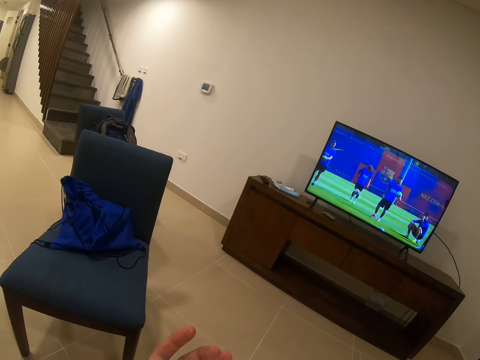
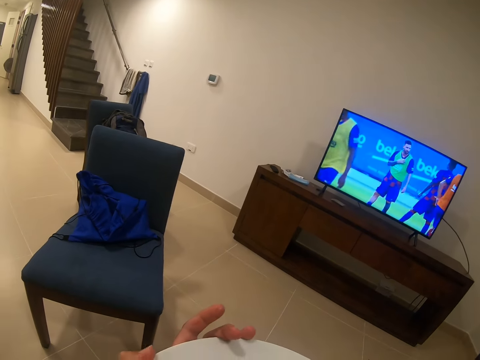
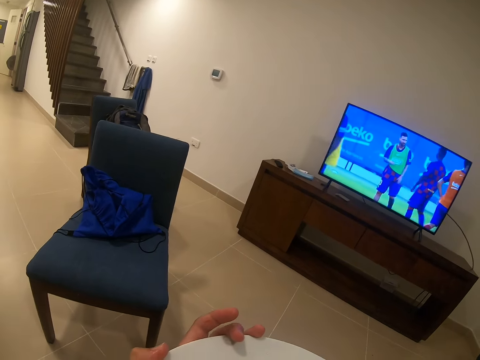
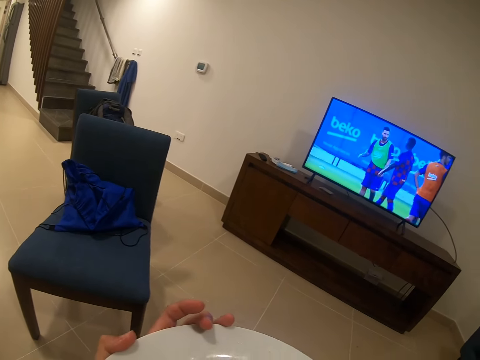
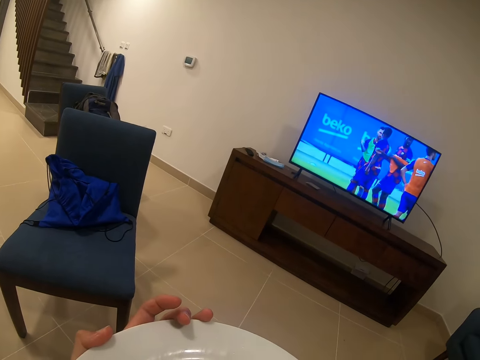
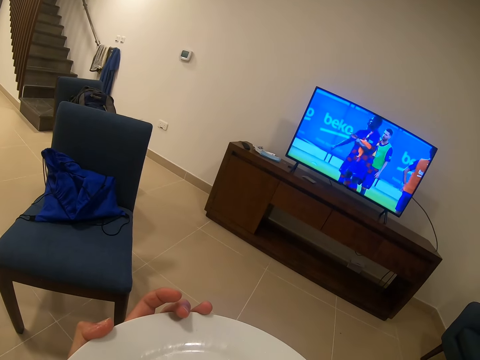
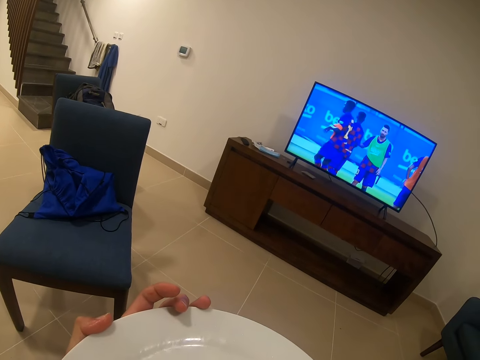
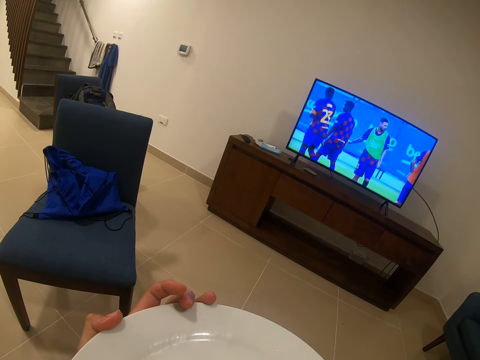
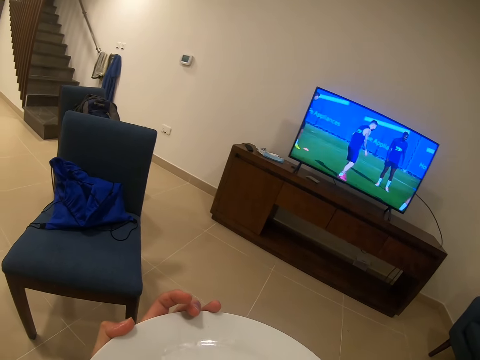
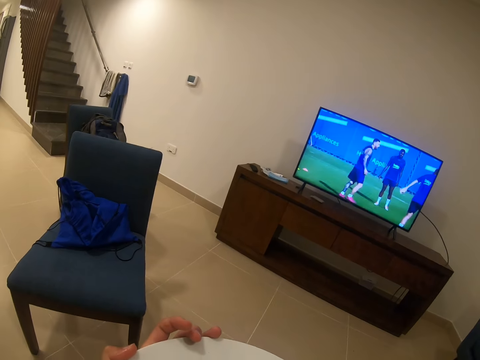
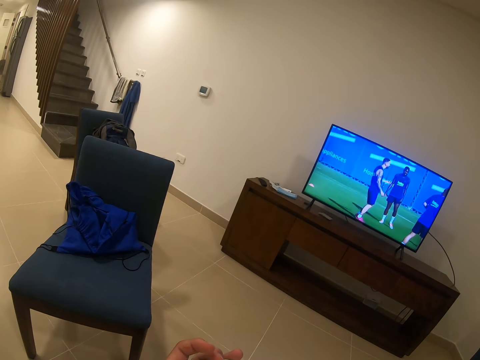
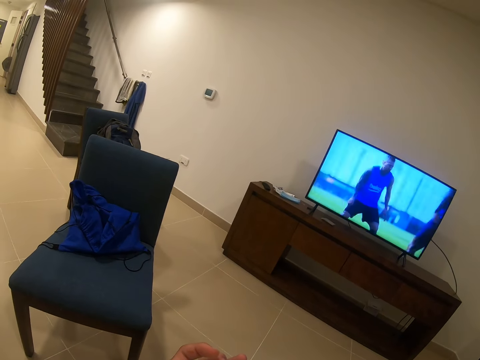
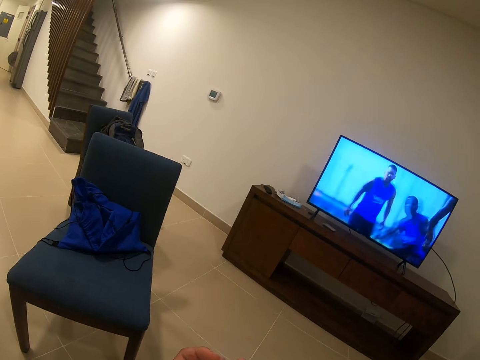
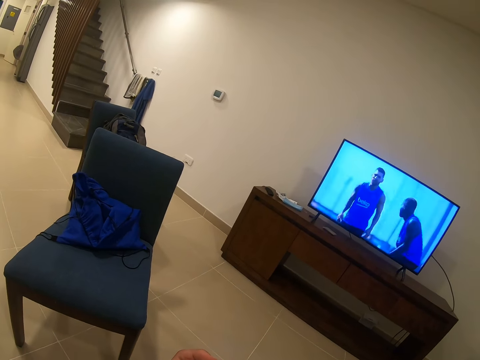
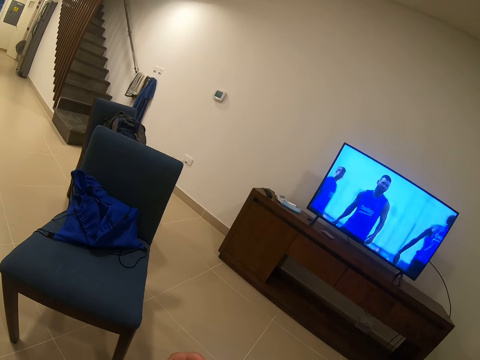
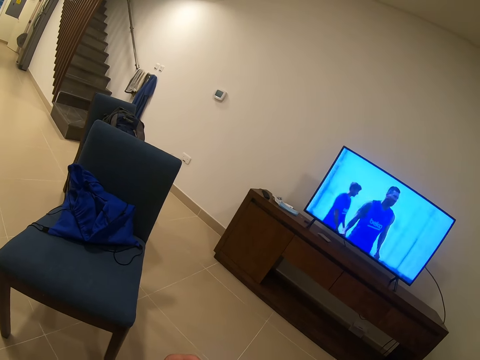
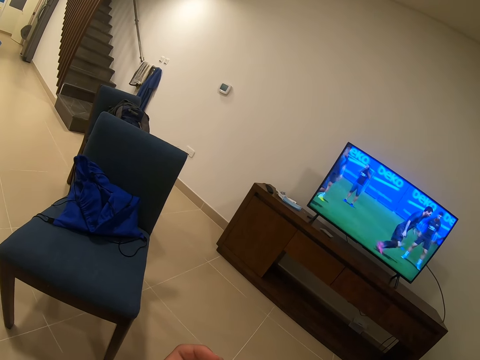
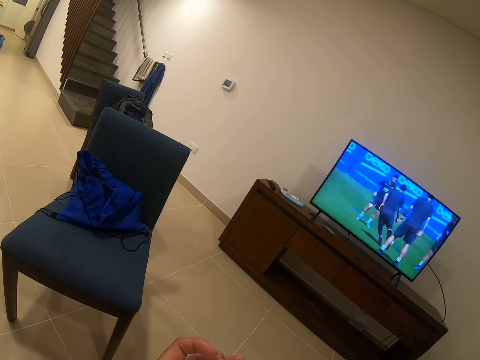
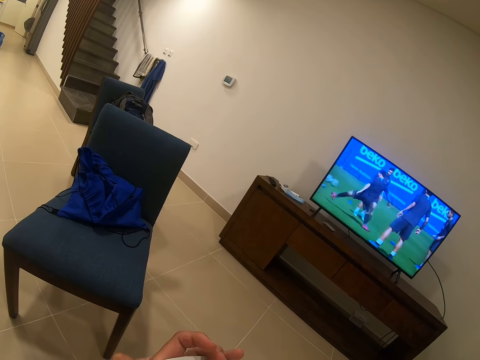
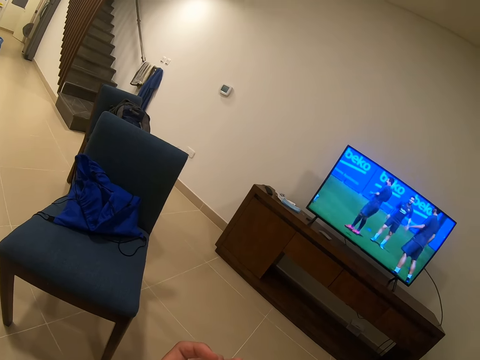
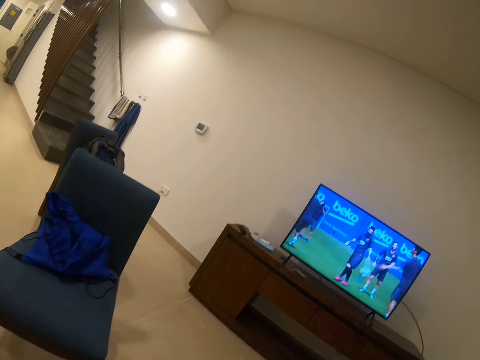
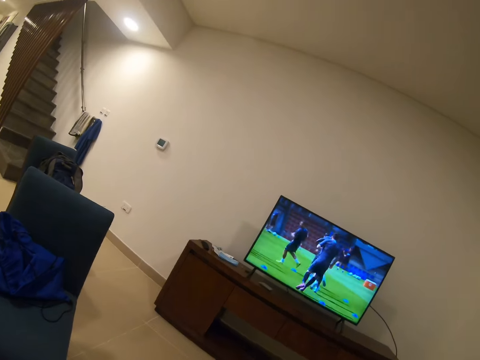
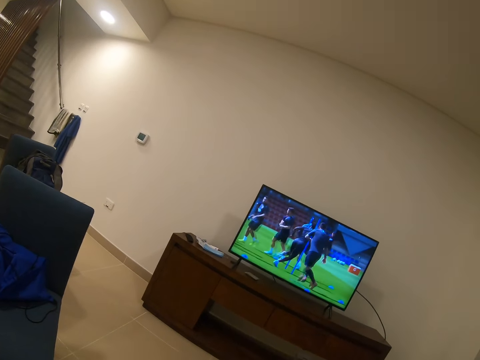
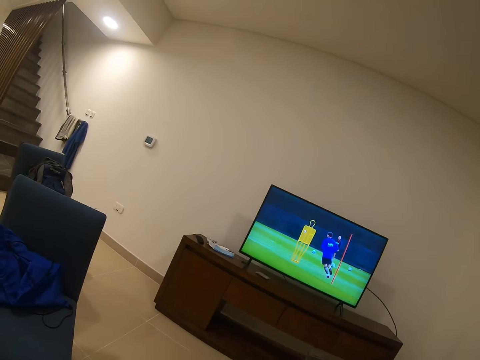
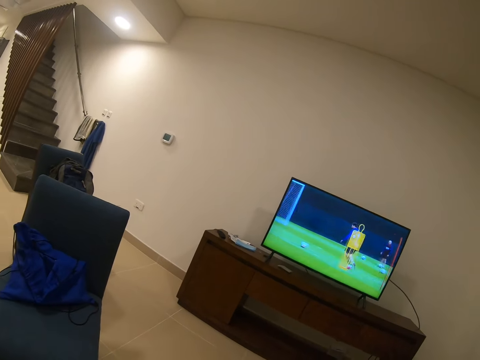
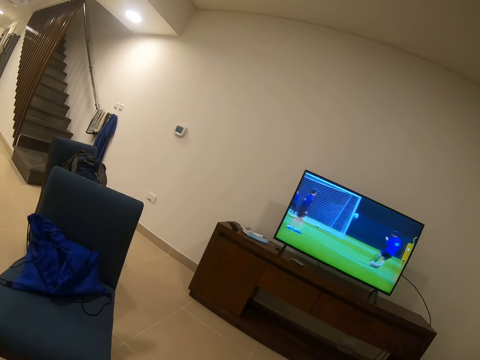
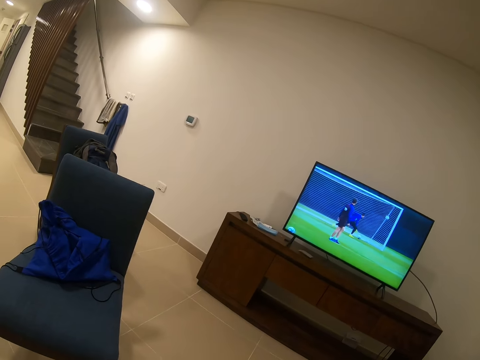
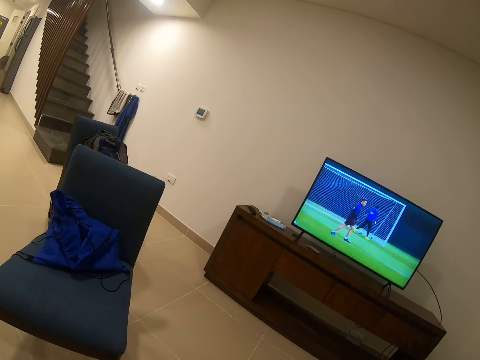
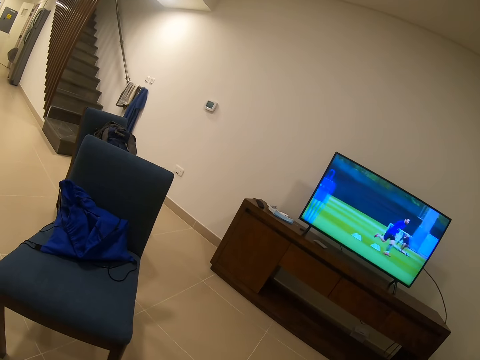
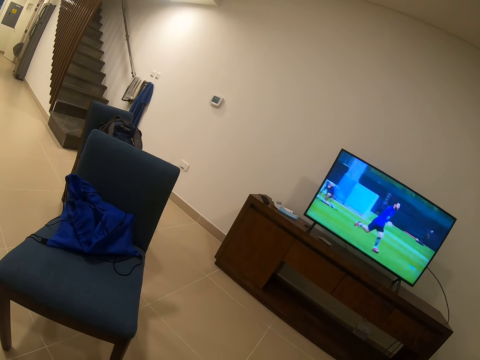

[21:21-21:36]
The camera wearer looks at the plate. They look at the chair and look at the television.

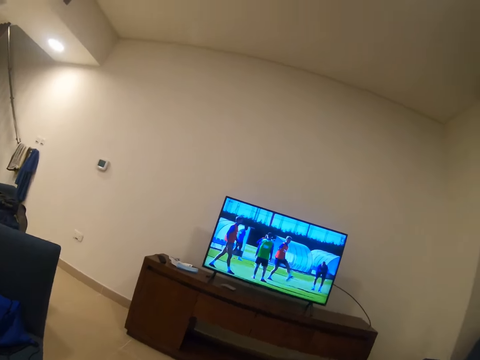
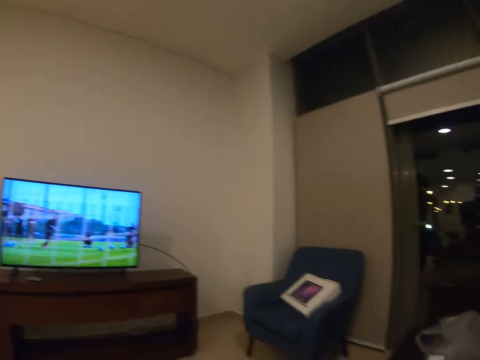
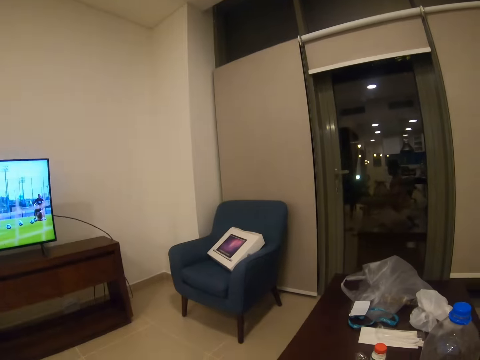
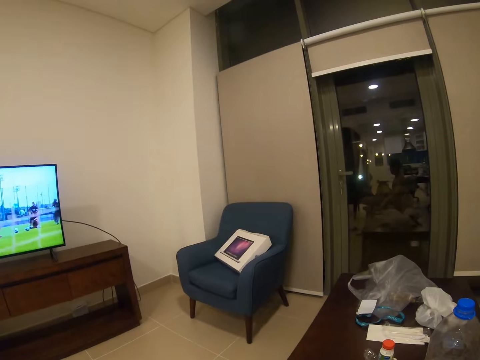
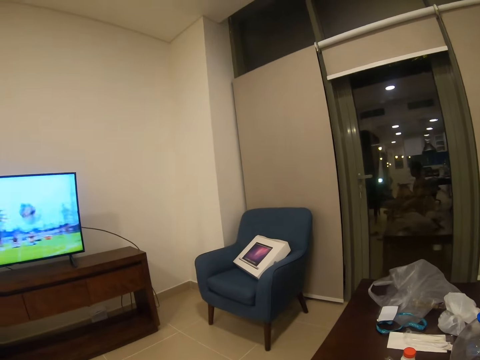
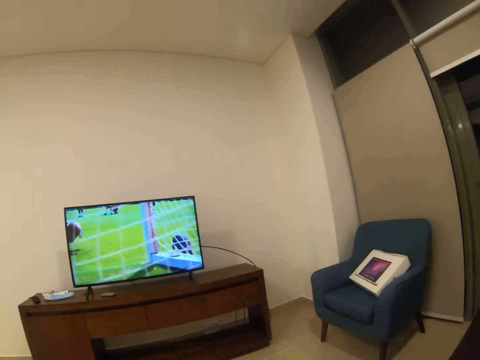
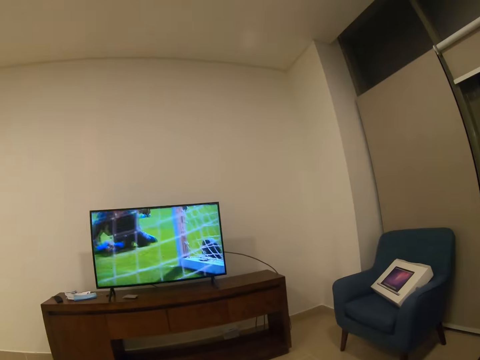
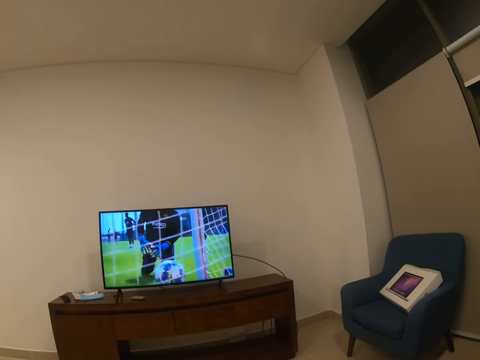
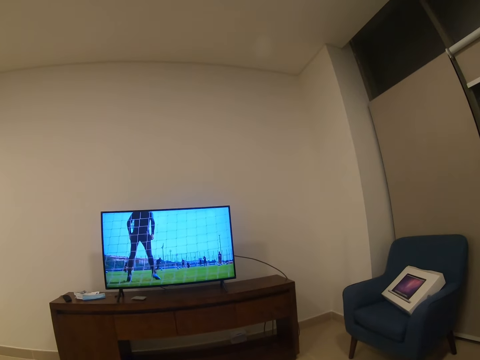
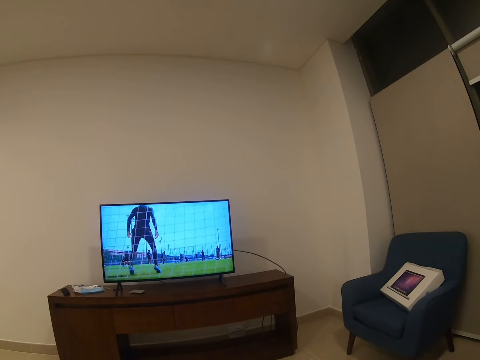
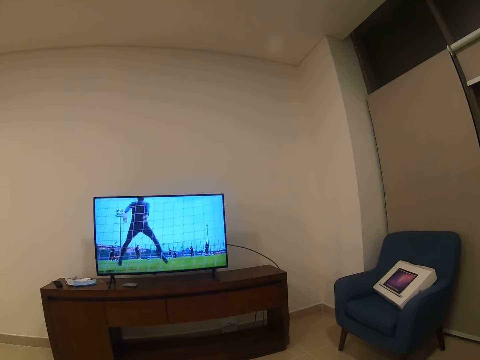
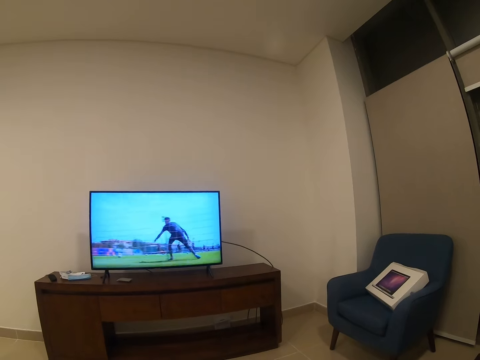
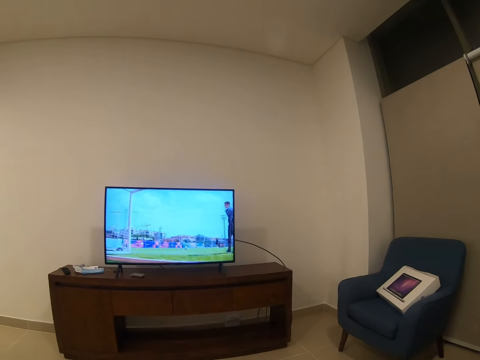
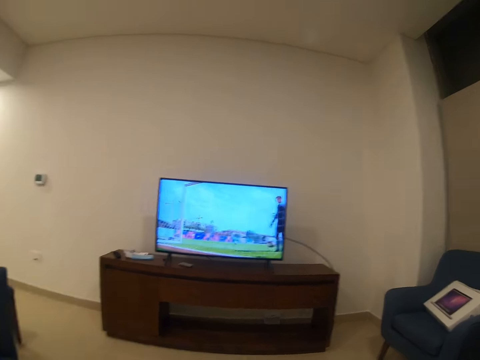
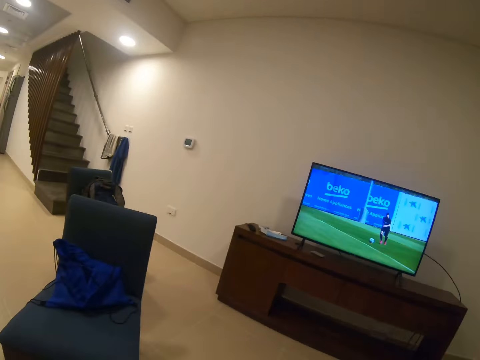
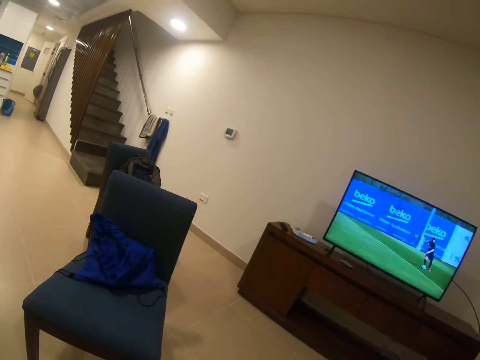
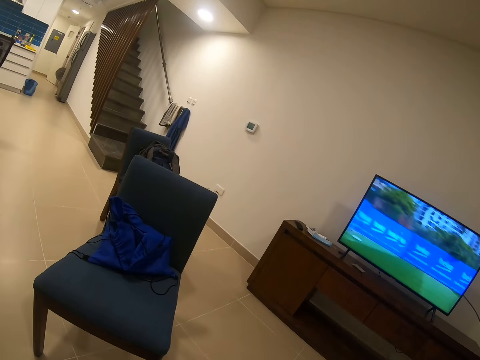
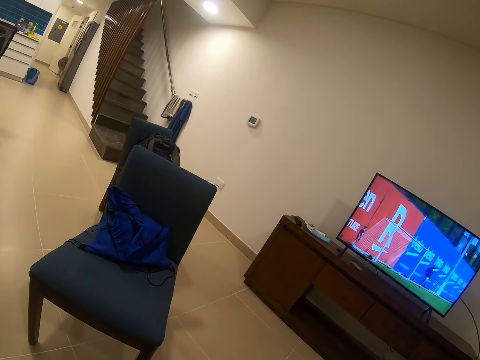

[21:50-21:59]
The camera wearer looks at the table. They look at the television.
